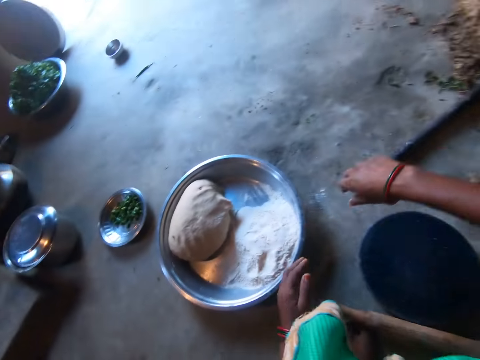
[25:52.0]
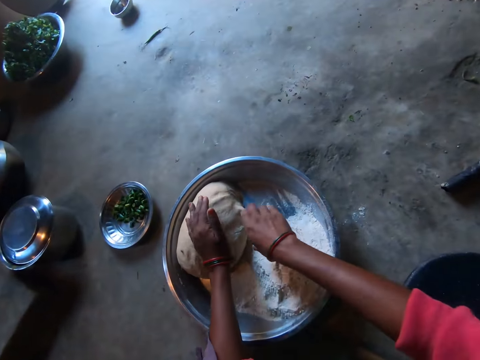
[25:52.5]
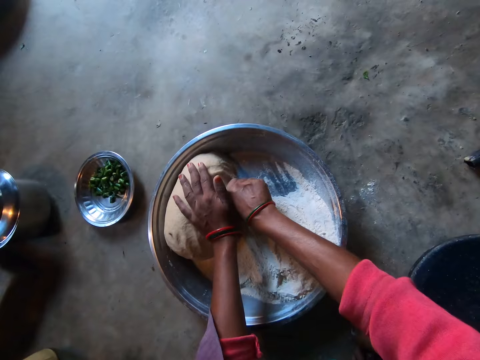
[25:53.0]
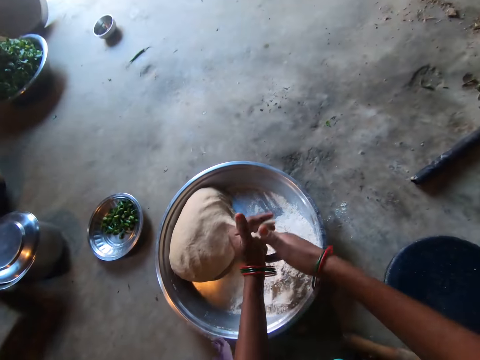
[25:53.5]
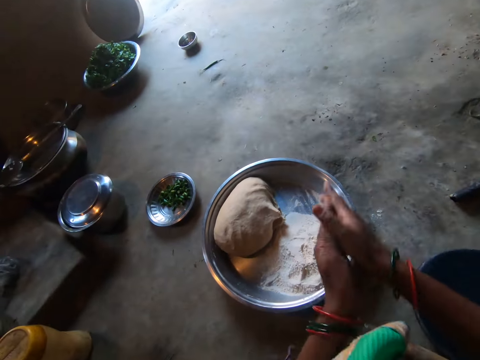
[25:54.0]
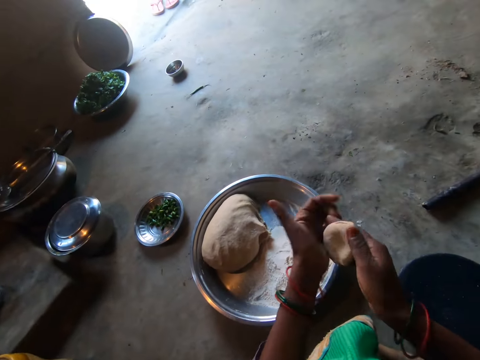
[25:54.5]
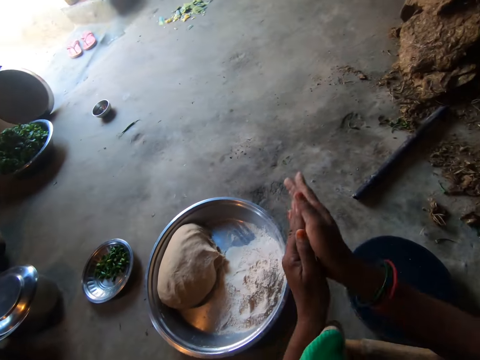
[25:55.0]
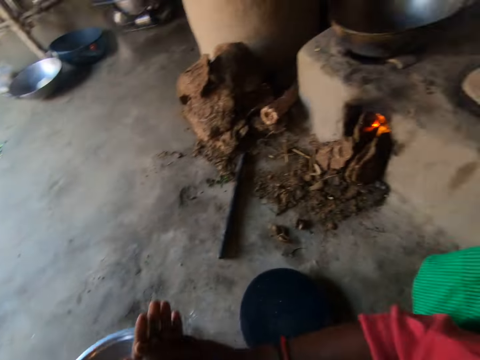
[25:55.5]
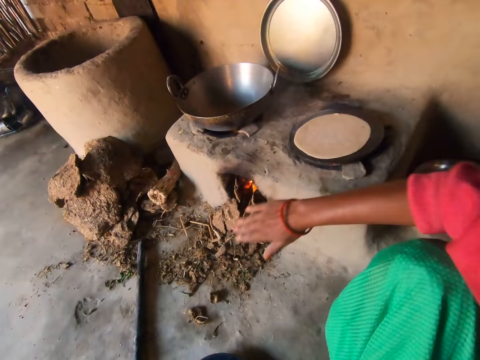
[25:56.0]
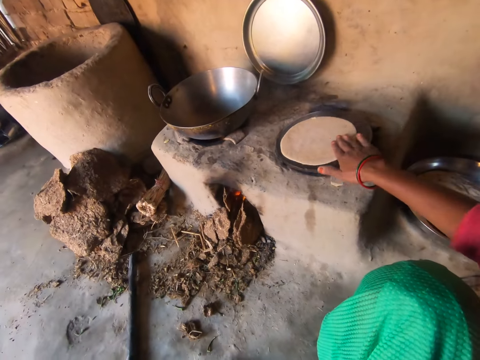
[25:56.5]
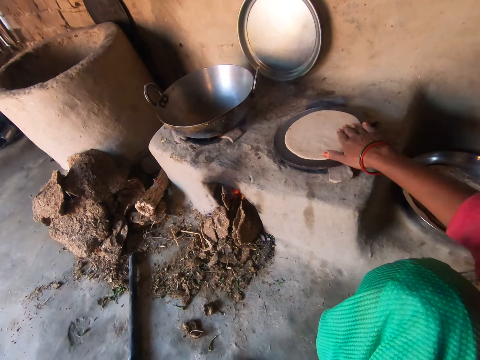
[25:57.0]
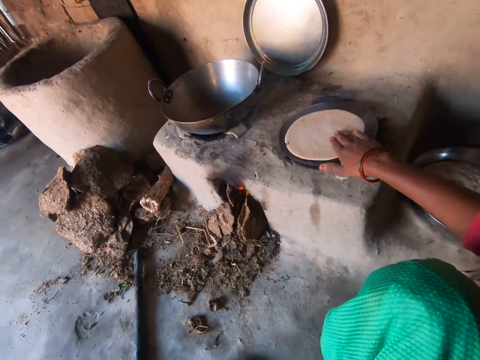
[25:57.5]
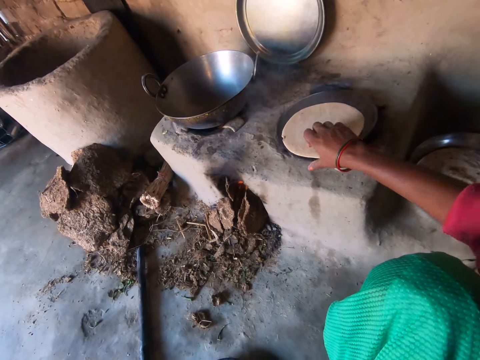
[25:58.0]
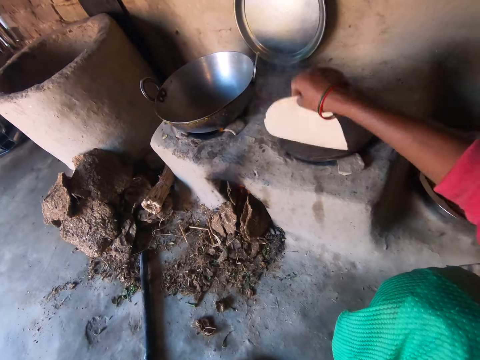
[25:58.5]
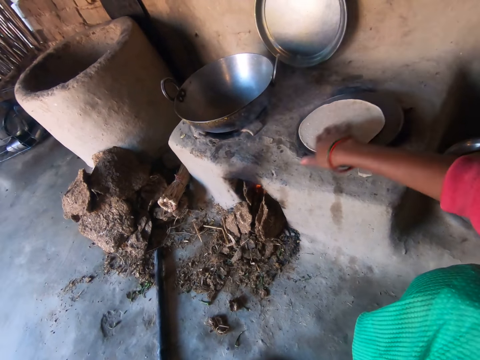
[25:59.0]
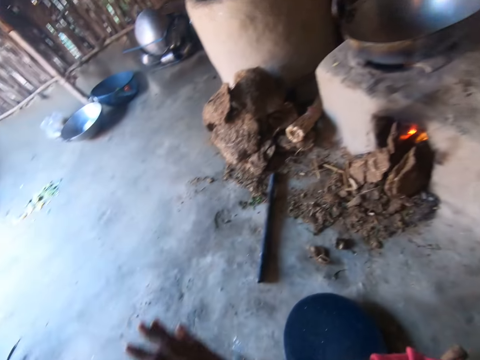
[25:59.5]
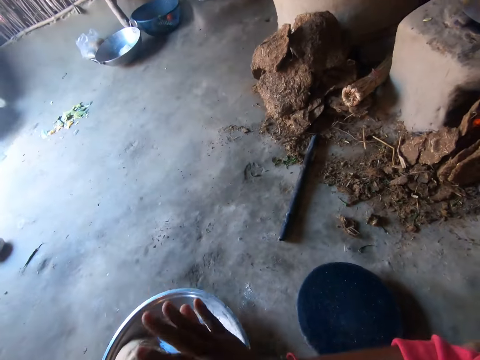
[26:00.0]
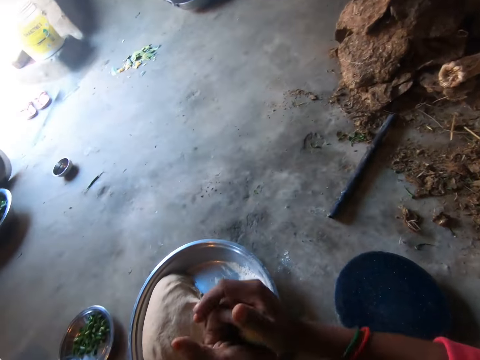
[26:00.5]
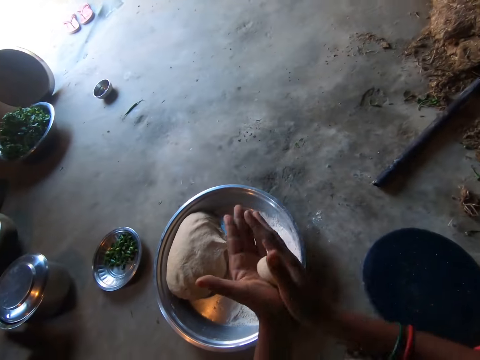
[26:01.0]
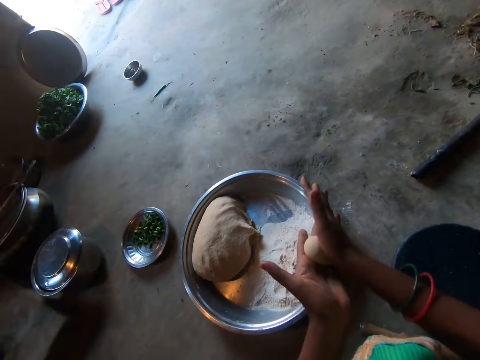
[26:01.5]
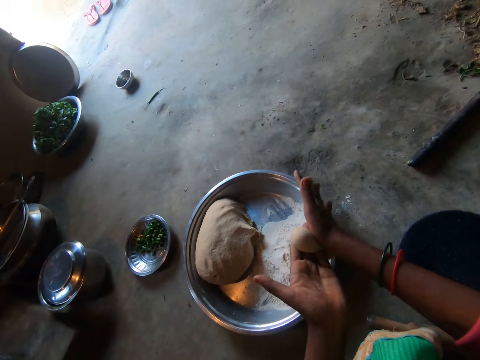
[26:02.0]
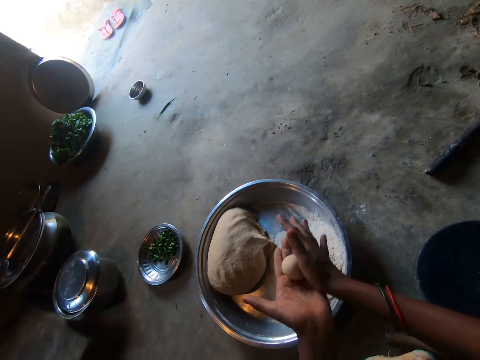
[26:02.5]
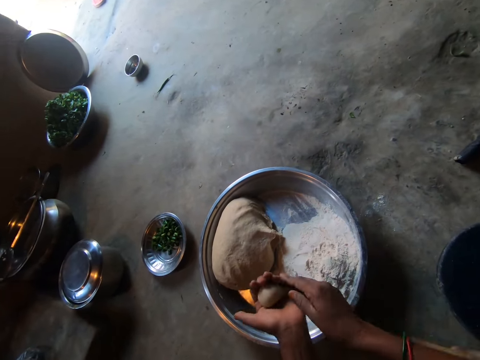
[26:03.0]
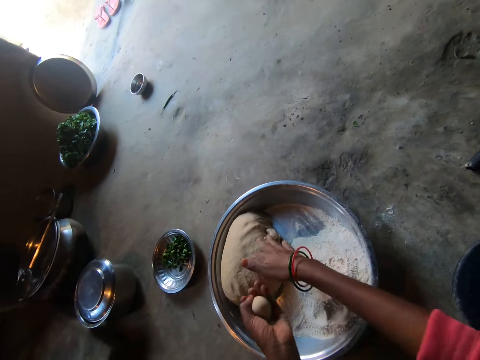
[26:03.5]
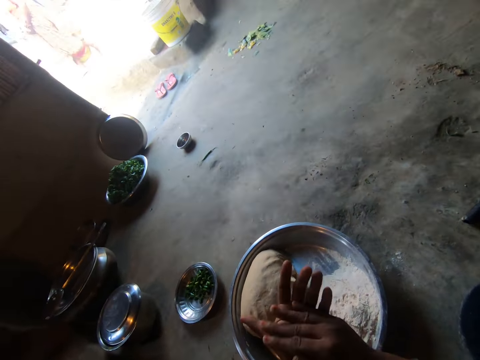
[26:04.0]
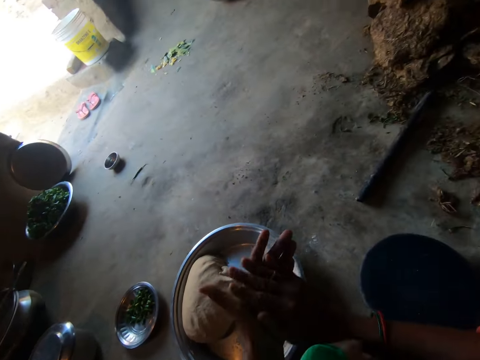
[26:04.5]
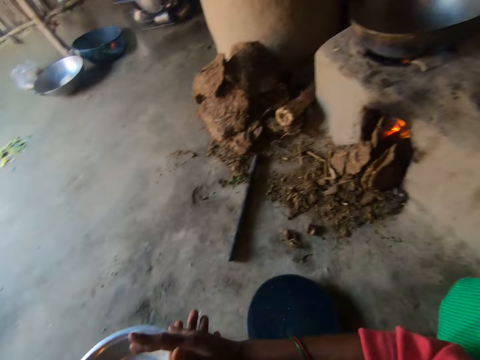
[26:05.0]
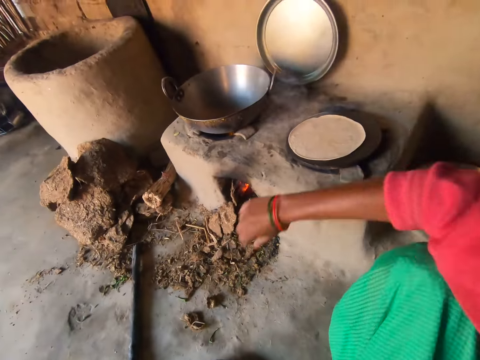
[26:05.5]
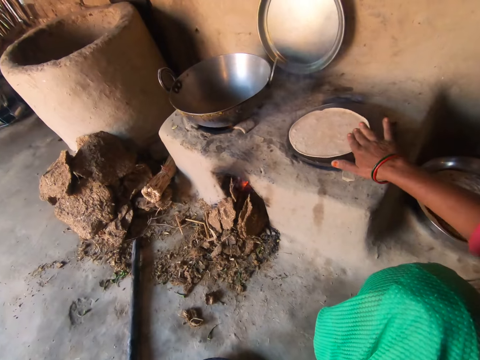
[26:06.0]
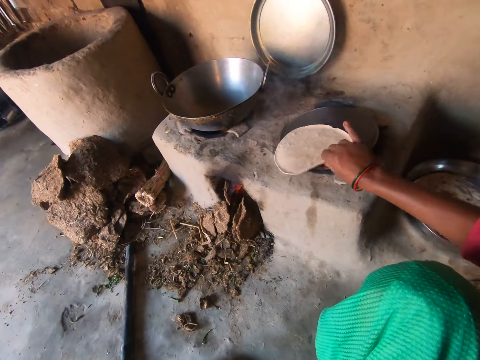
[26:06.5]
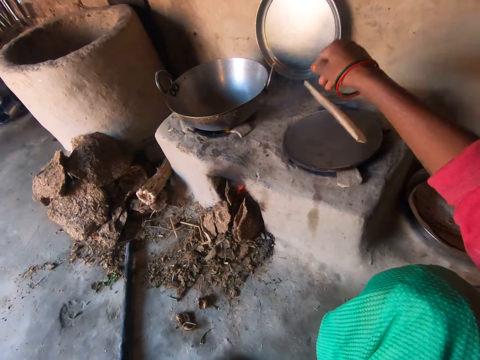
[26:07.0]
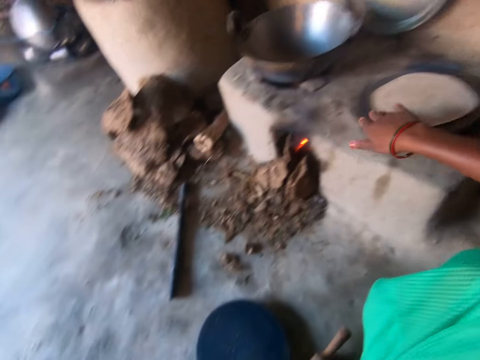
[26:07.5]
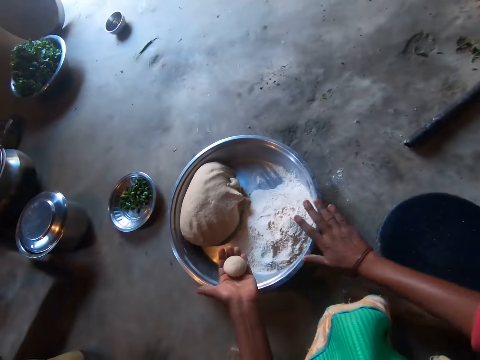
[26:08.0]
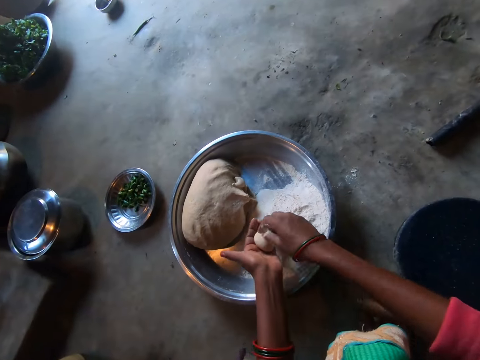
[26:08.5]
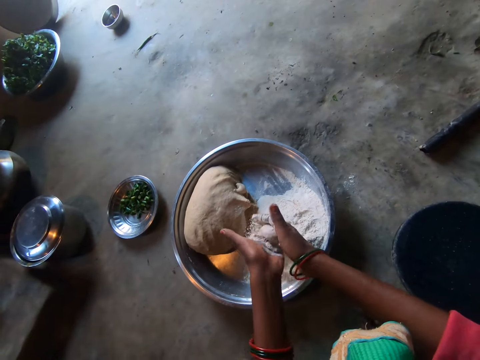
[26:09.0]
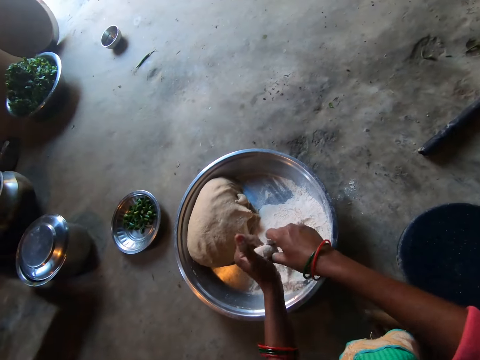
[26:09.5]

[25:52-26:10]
The camera wearer touches the flour on the tray with her right hand. She cuts a ball of dough with her right hand. She collects dough. She rolls the ball of dough with both hands. She makes the dough on the cooking pan. She adjusts the chapati on the pan with her right hand. She flips the chapati on the pan with her right hand. She rolls the ball of dough with both hands. She drops a small piece of dough on a dough pile on the tray. She rolls the ball of dough with both hands. She adjusts the chapati on the pan with her right hand. She makes the dough on the cooking pan. She takes the flour on the tray with her right hand. She puts the flour on the dough in her hand.

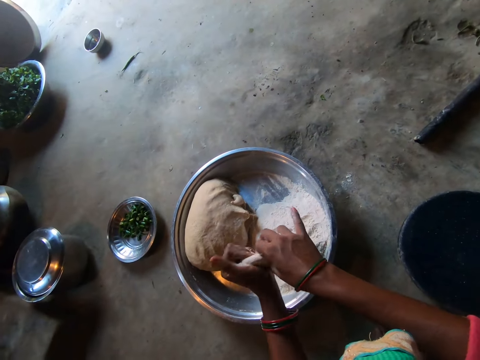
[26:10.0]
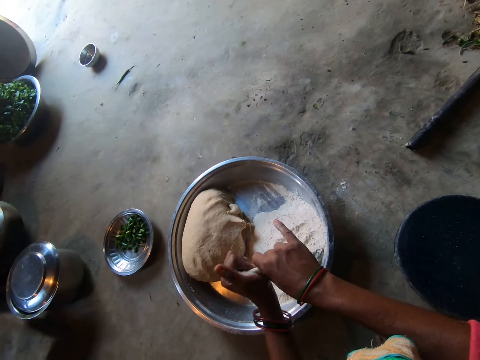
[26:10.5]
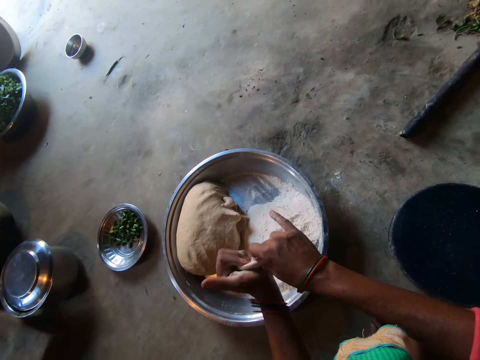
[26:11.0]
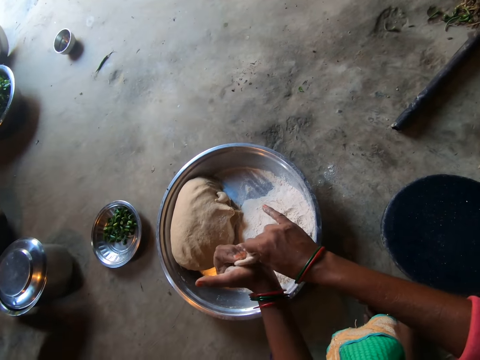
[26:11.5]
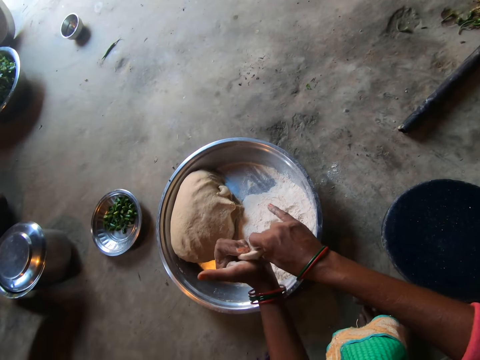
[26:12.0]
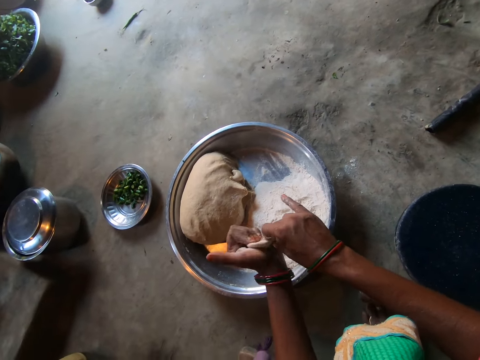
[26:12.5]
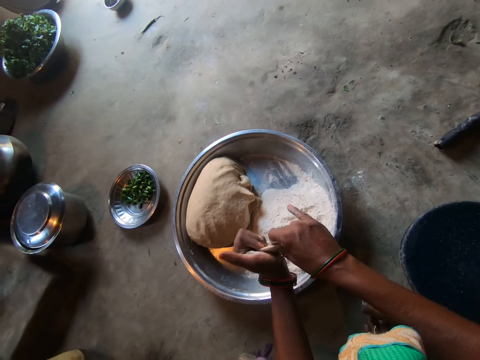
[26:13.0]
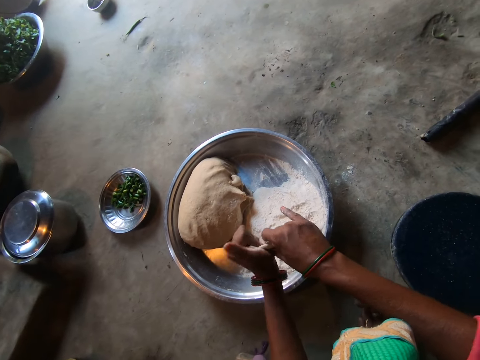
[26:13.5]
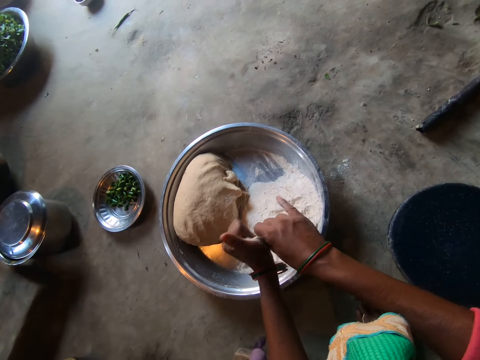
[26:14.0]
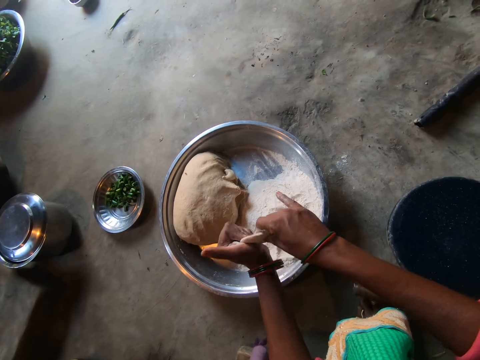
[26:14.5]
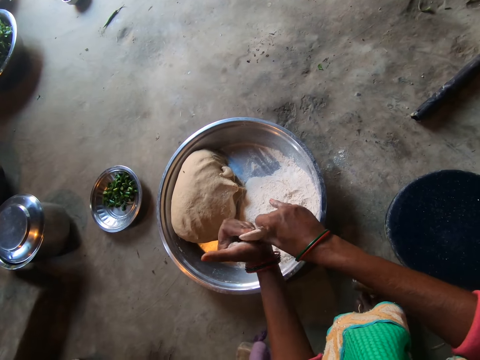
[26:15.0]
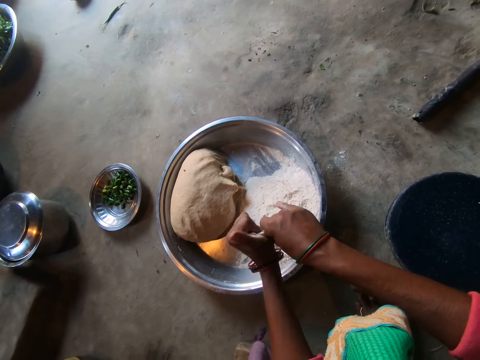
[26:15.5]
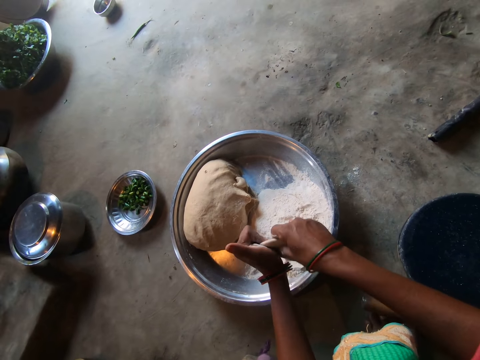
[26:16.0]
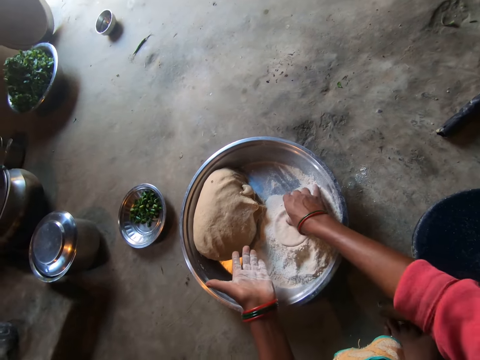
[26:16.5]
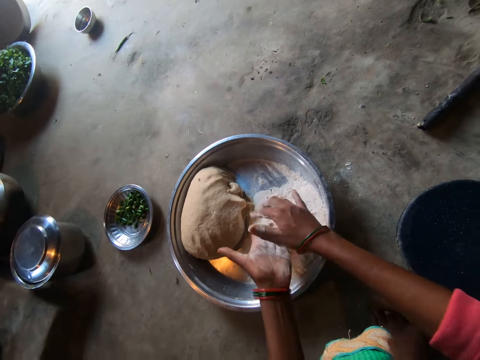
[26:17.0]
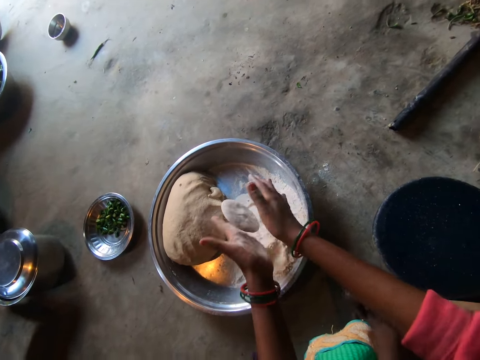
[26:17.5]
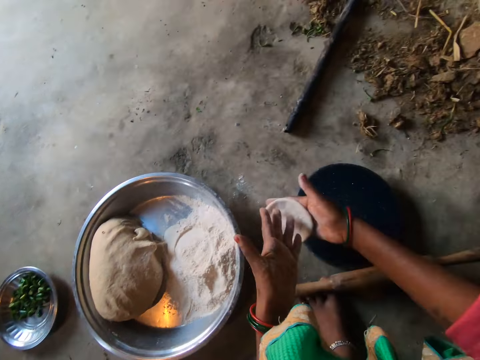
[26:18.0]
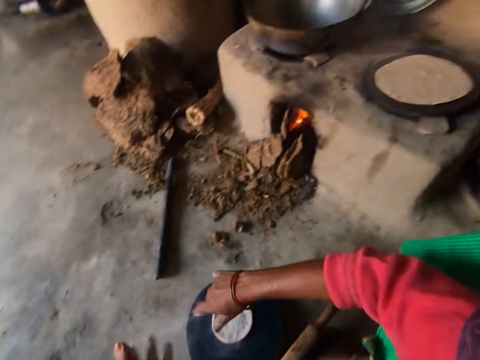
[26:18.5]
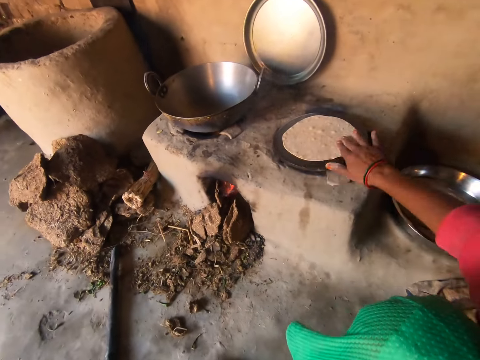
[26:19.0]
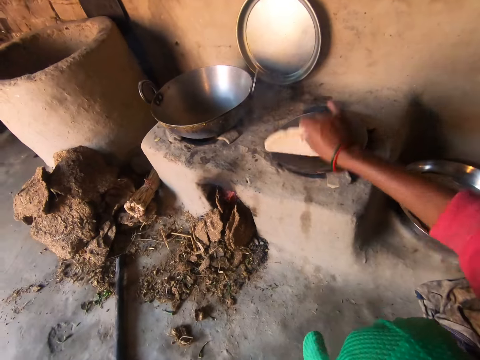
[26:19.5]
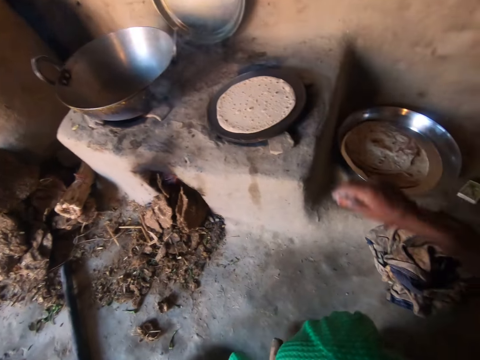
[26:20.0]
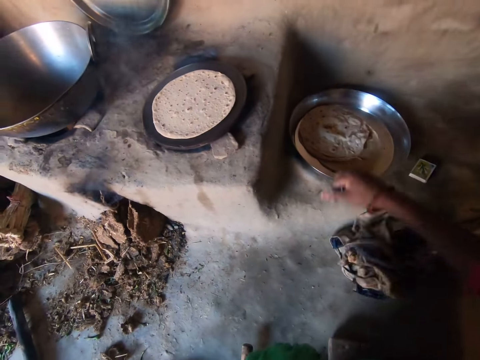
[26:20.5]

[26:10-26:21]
The camera wearer makes the dough. She flattens the dough with her hands. She rubs flour on the dough. She drops the dough in the flour. She flattens the dough with her hands. She makes the dough. She drops the dough on the flat board. She flips the chapati on the pan with her right hand. She makes the dough on the cooking pan. She touches the rag on the floor with her right hand.
